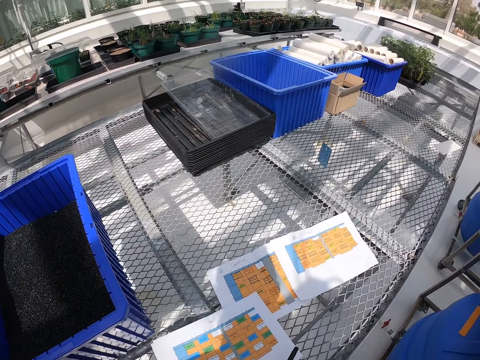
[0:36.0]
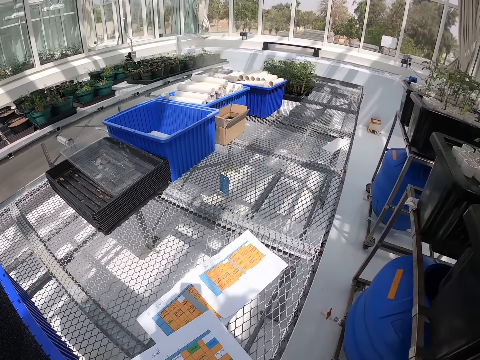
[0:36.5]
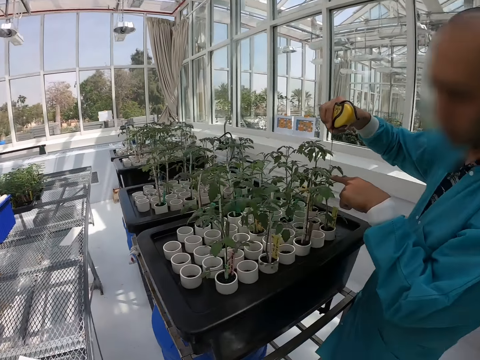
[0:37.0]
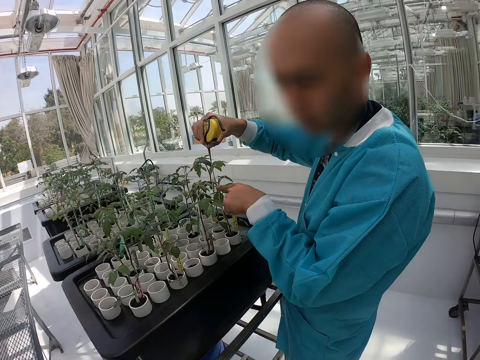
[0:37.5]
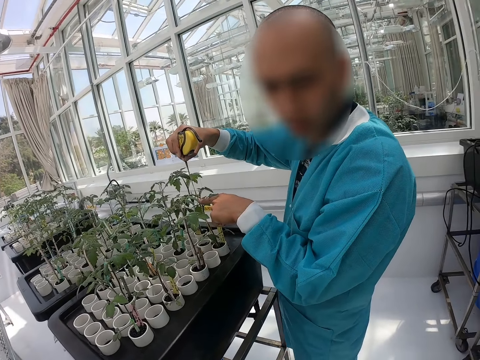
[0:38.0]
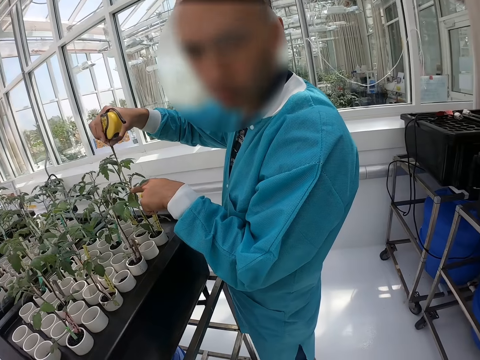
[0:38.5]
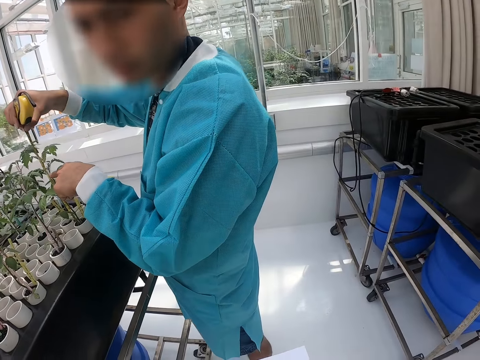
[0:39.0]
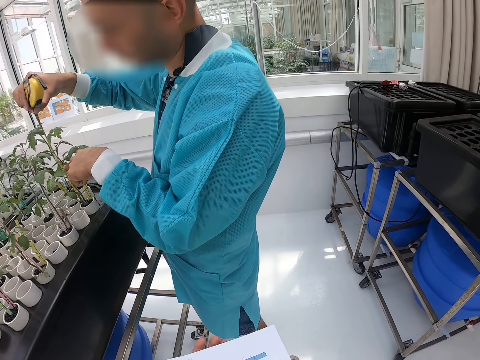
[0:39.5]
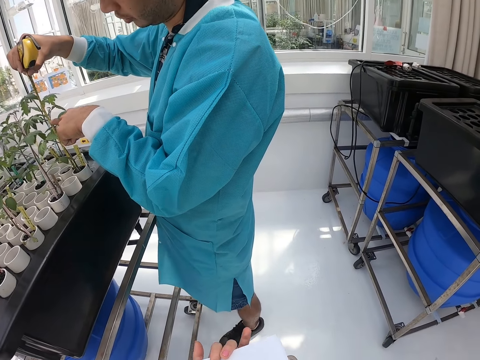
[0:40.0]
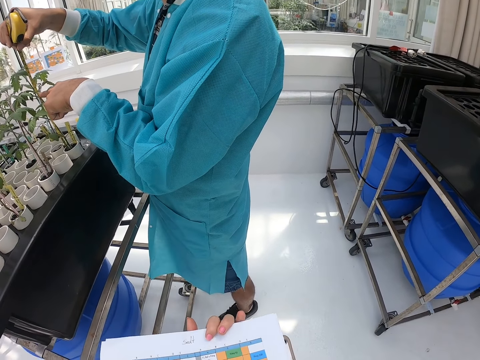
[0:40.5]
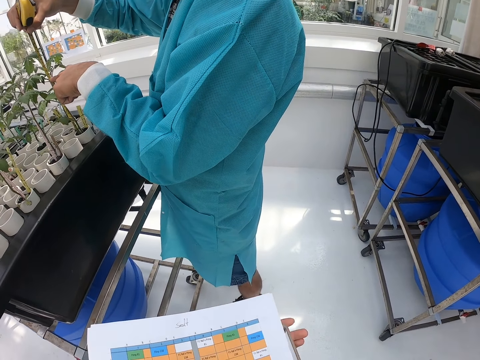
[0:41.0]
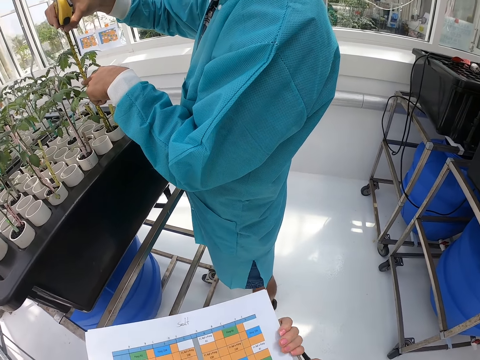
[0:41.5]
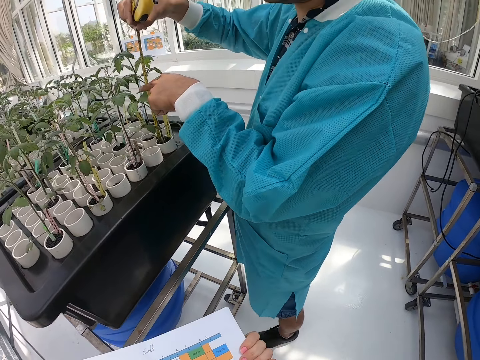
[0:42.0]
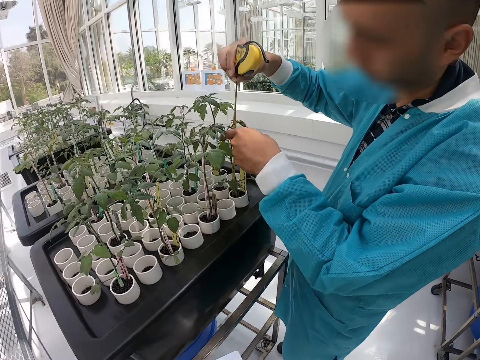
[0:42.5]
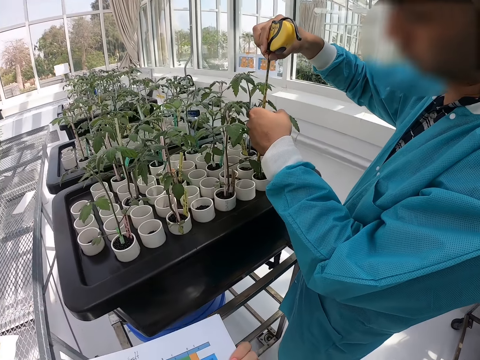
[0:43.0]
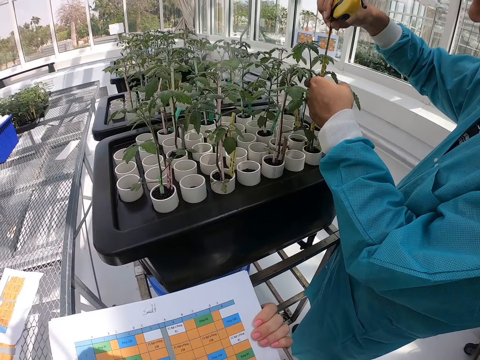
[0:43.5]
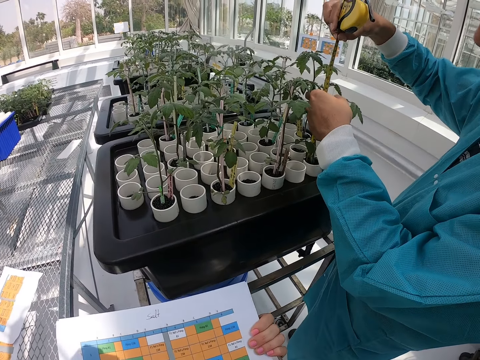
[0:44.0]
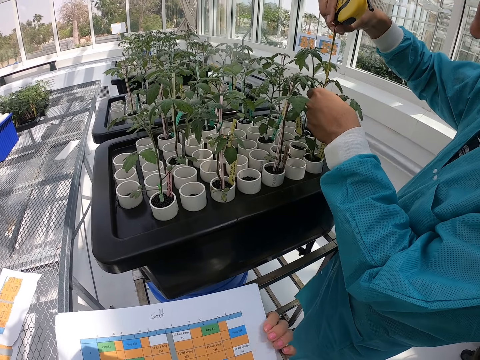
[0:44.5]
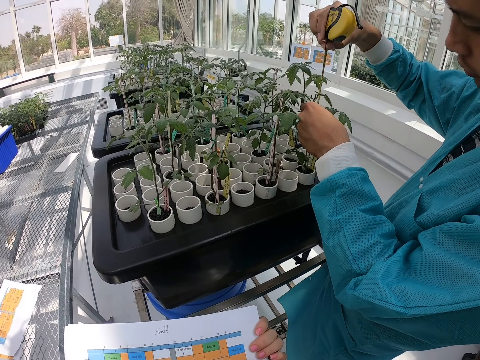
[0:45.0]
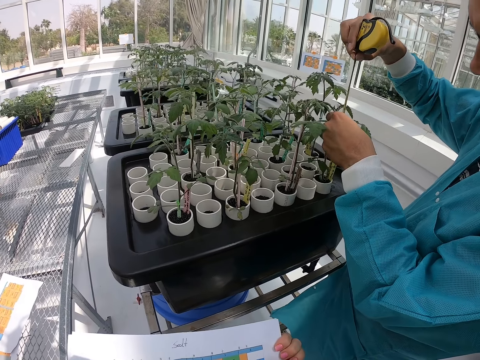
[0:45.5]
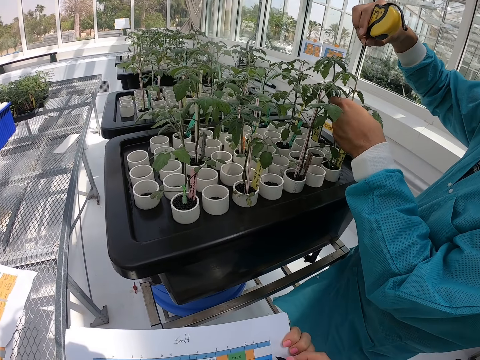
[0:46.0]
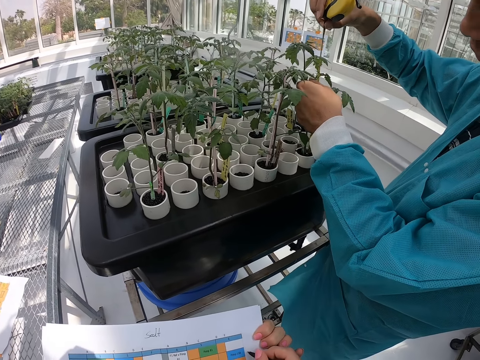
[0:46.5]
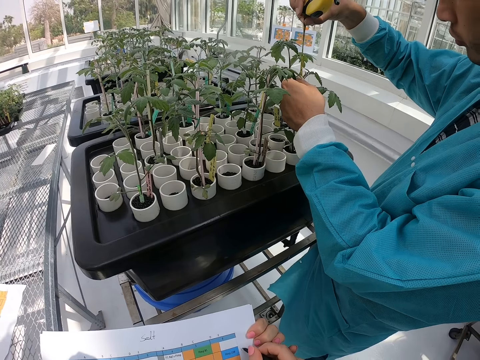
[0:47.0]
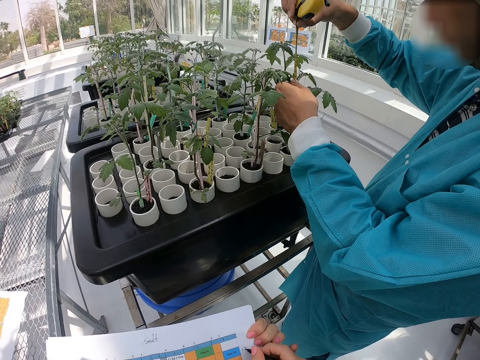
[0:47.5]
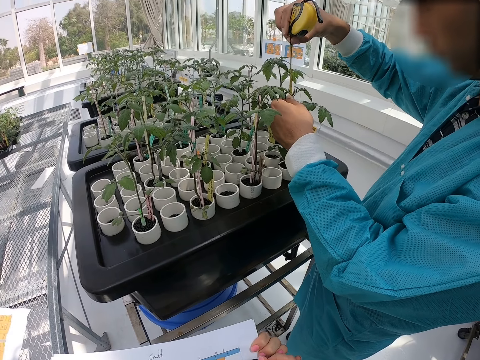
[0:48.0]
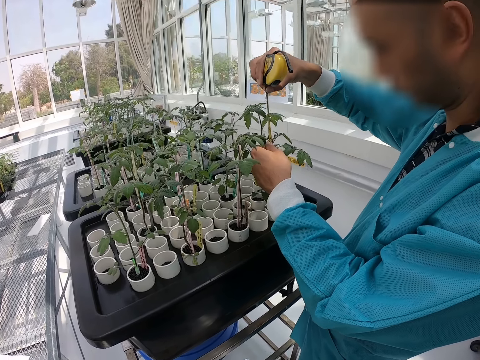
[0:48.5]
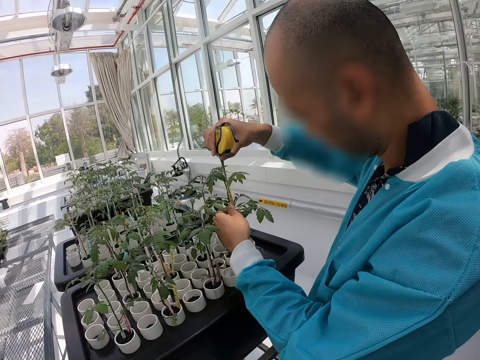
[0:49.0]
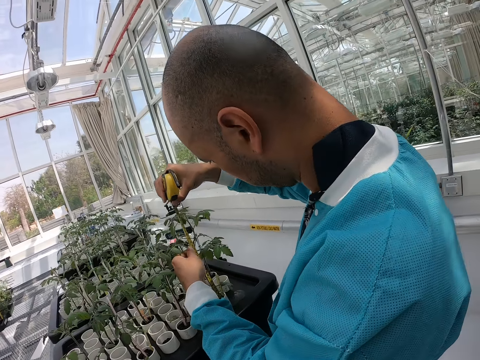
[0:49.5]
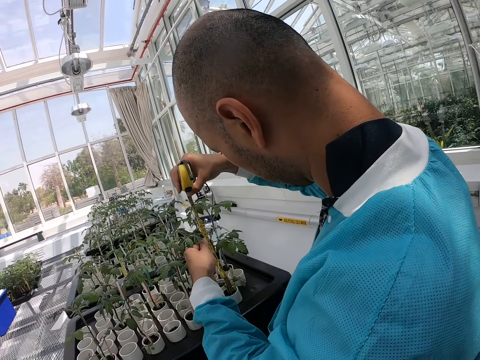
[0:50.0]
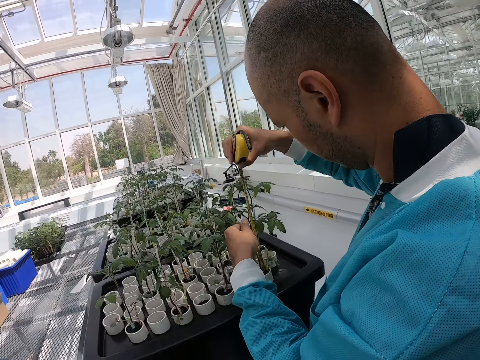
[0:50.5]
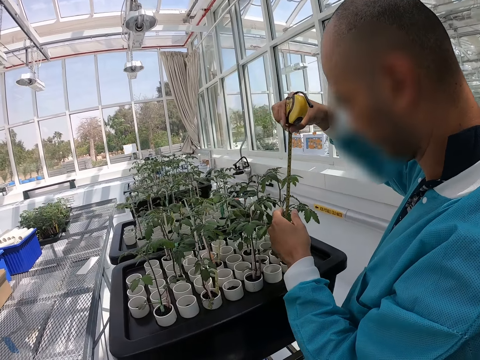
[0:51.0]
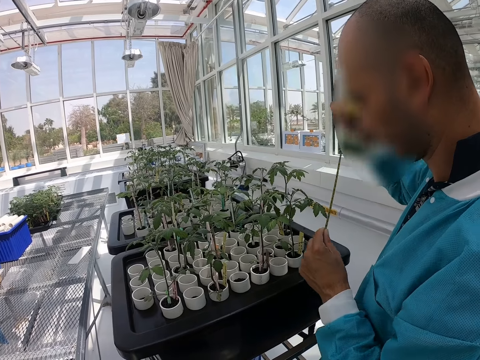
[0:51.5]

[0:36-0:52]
The camera wearer touches a paper. He picks up a piece of paper with his right hand. A person measures the plant. The camera wearer holds the piece of paper with both his hands. He touches the paper.

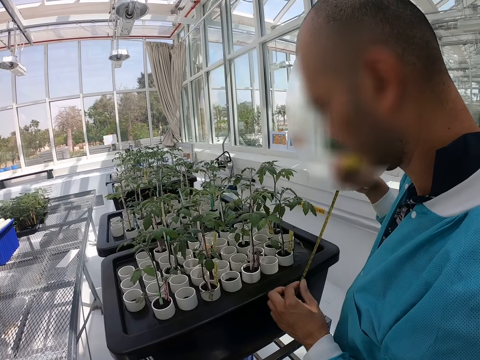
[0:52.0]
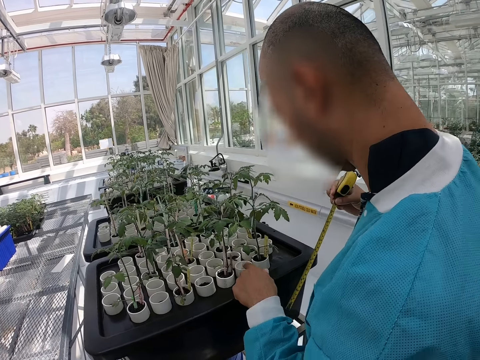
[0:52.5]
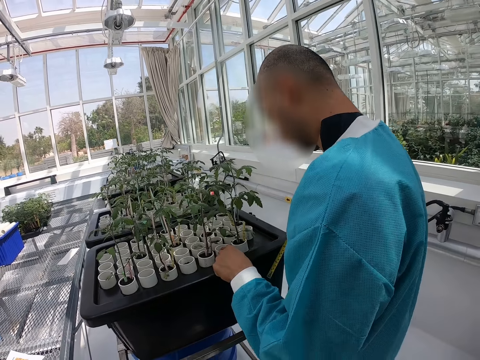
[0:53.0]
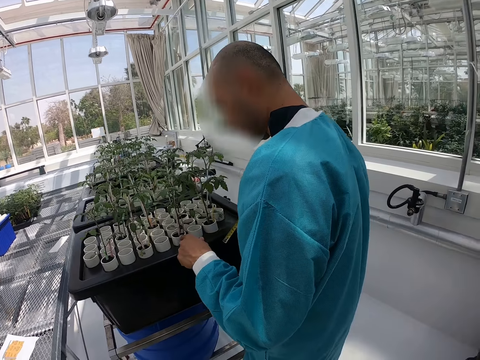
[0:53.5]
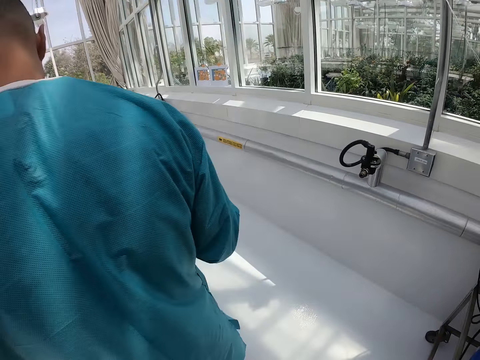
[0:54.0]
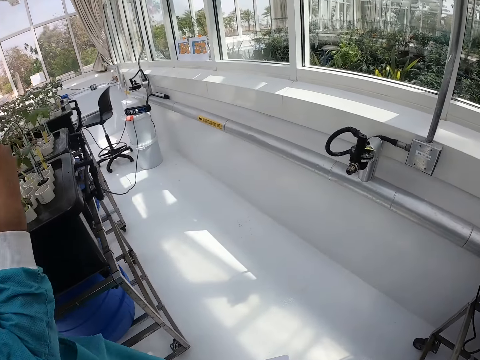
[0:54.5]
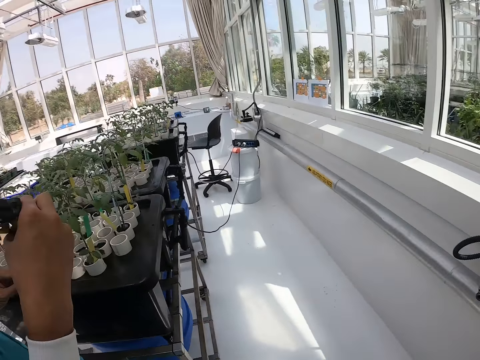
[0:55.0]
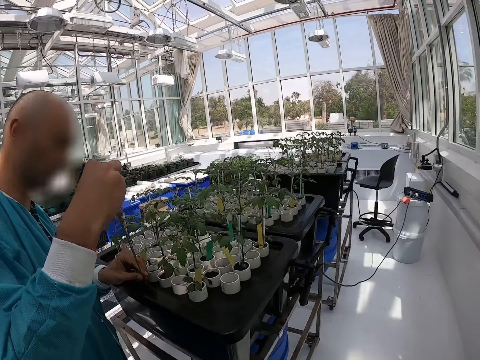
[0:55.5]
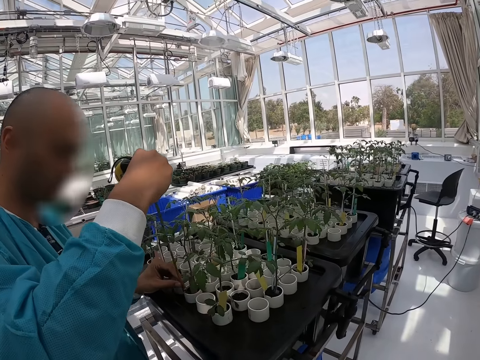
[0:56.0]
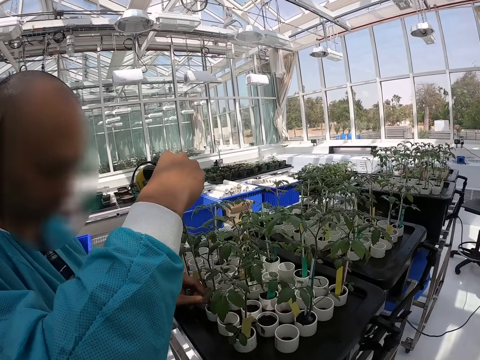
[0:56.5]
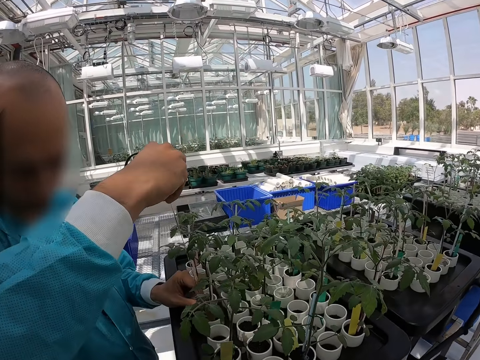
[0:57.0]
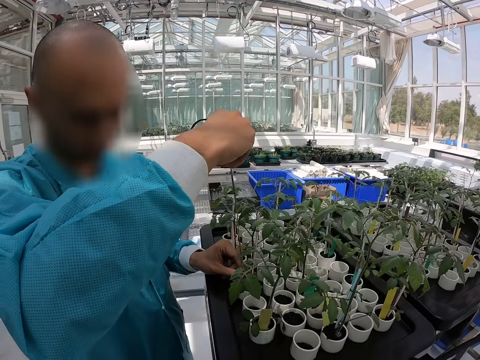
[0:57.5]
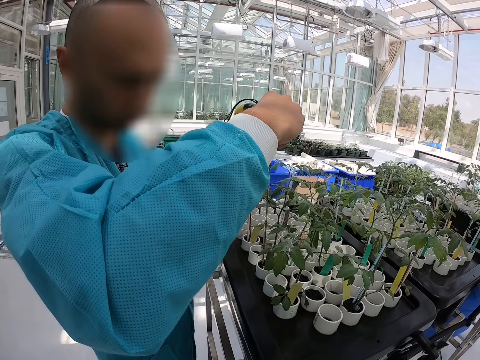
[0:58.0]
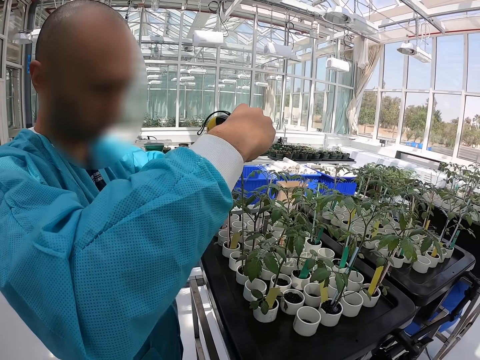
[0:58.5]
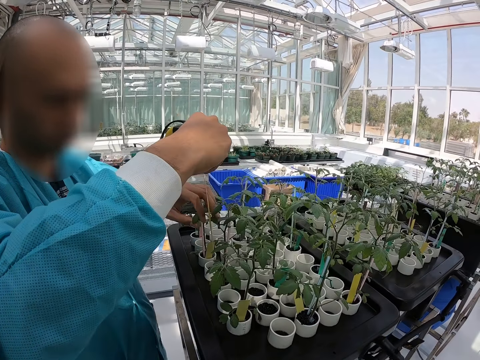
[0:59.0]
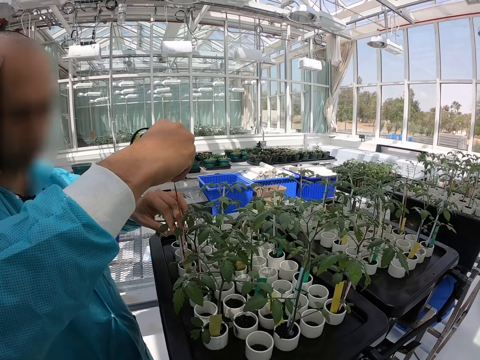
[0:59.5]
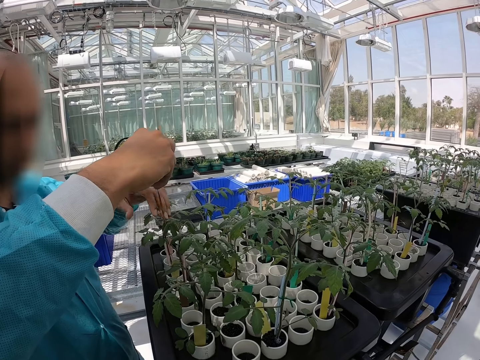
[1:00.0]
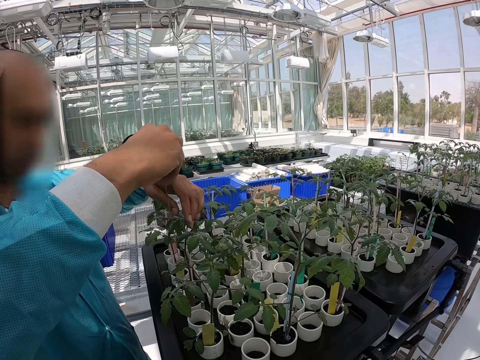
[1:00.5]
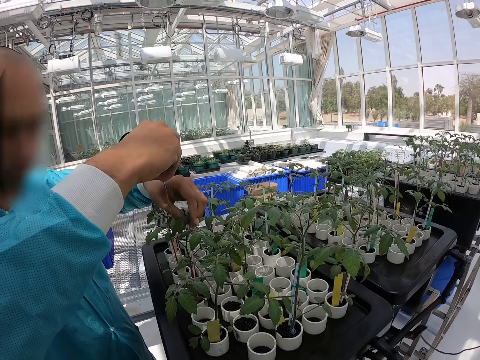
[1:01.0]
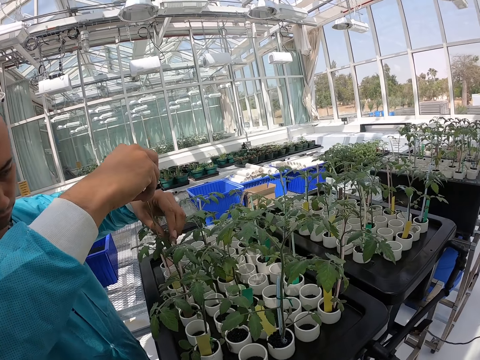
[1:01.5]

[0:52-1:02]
A person measures the plant.
